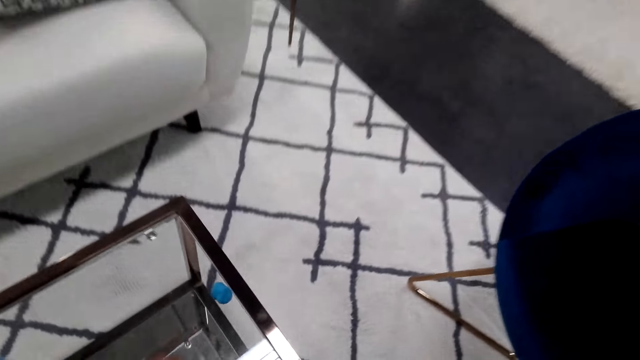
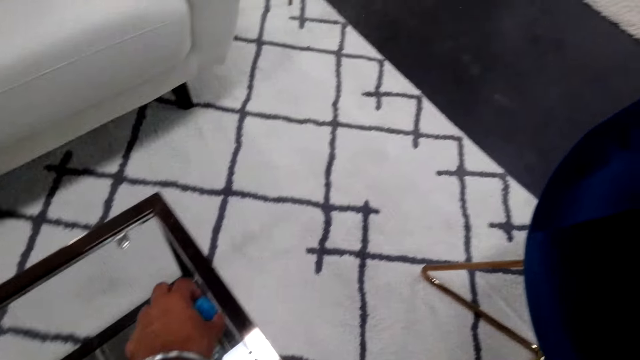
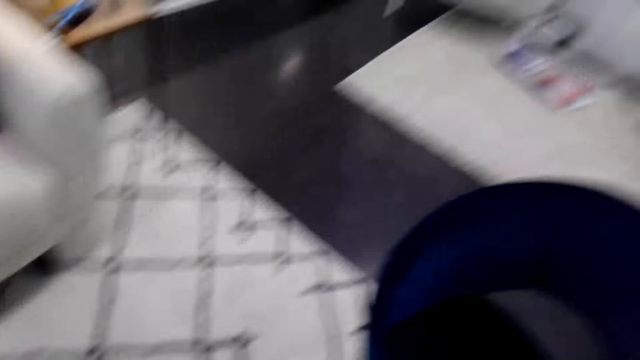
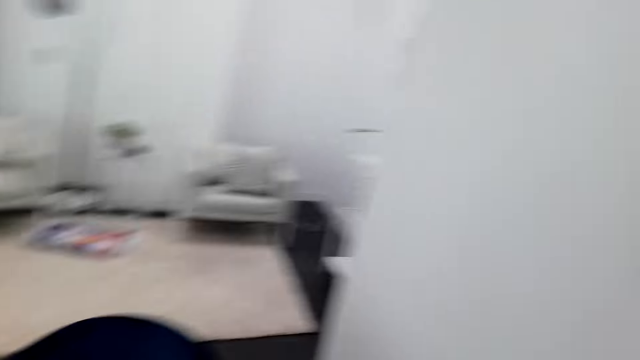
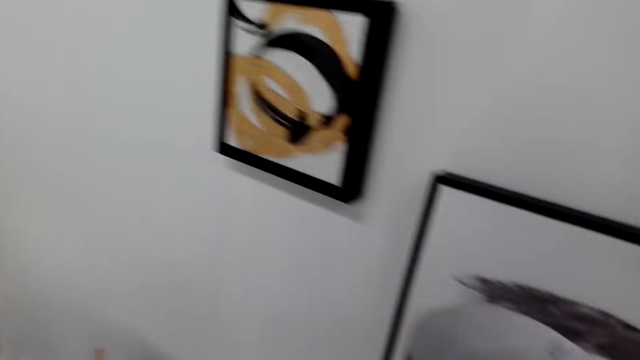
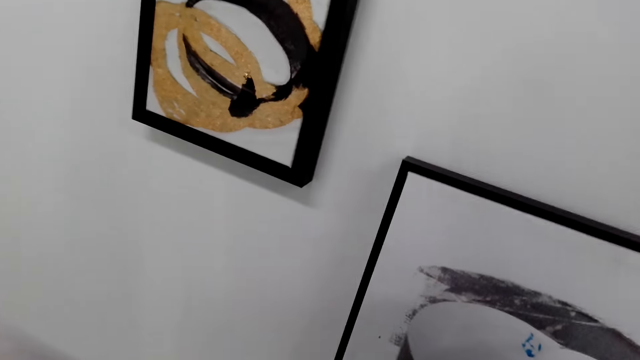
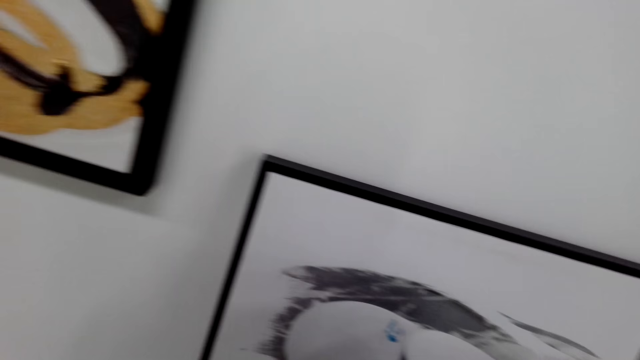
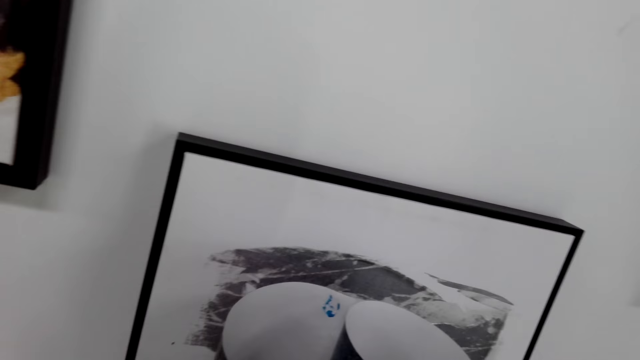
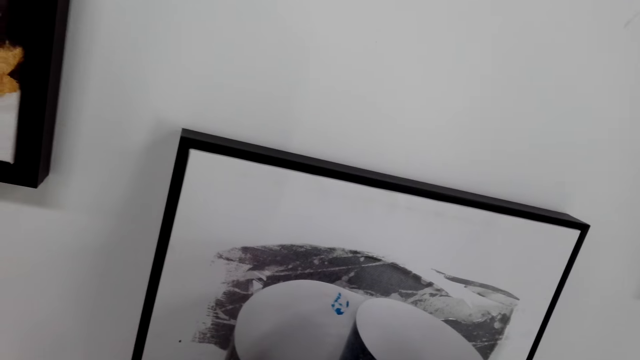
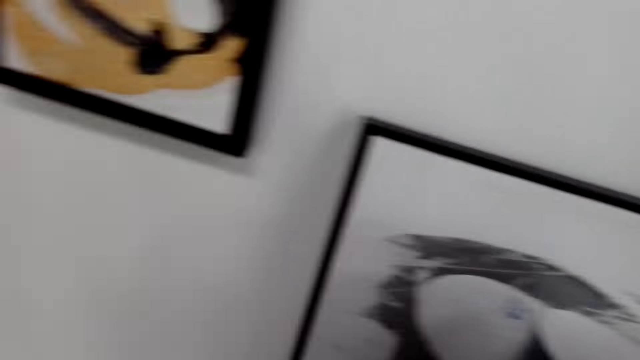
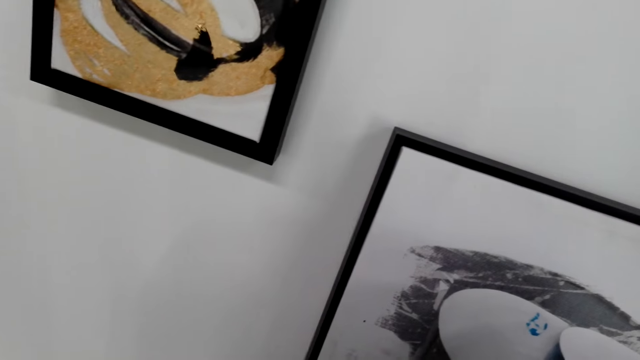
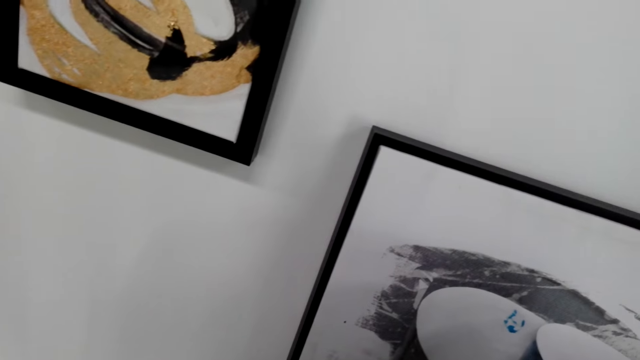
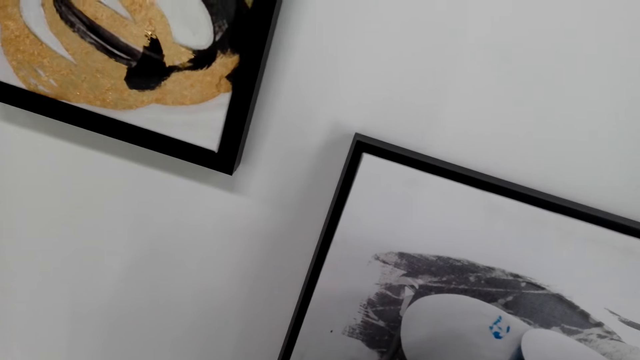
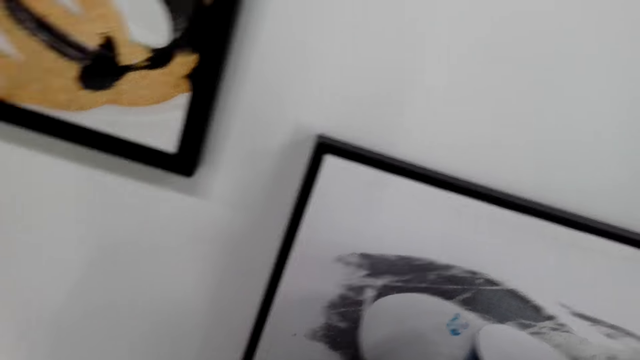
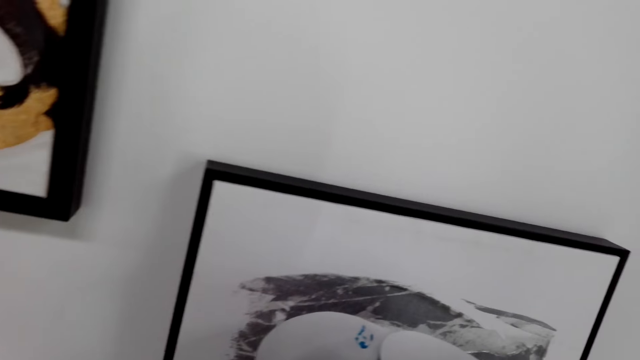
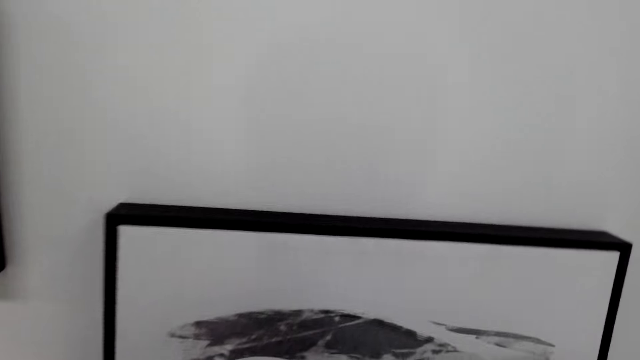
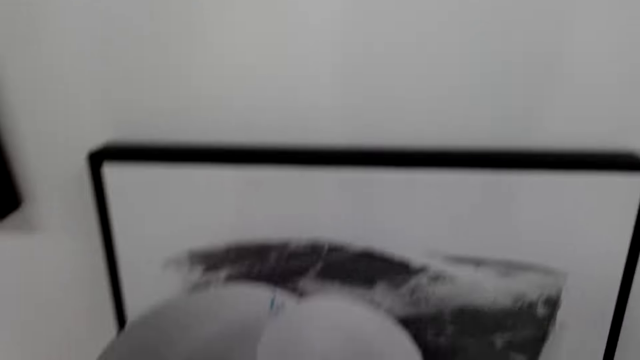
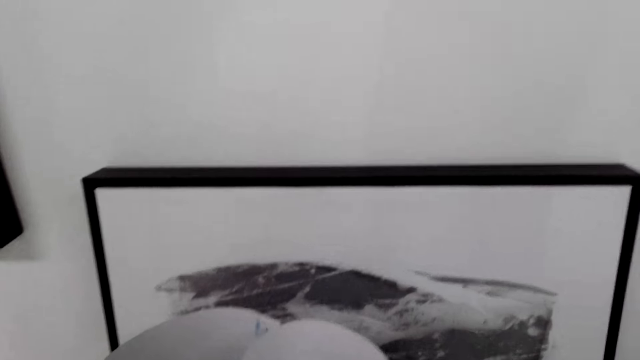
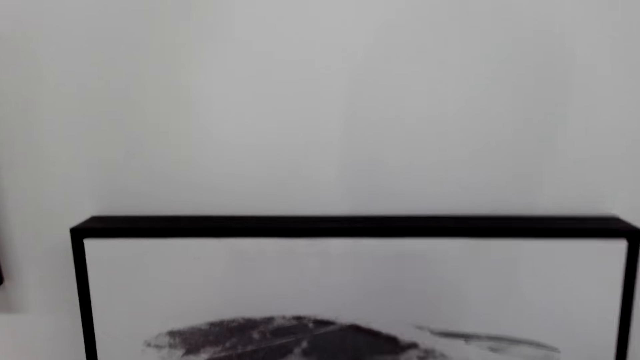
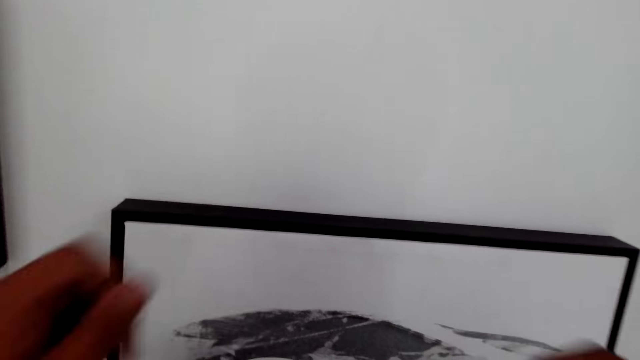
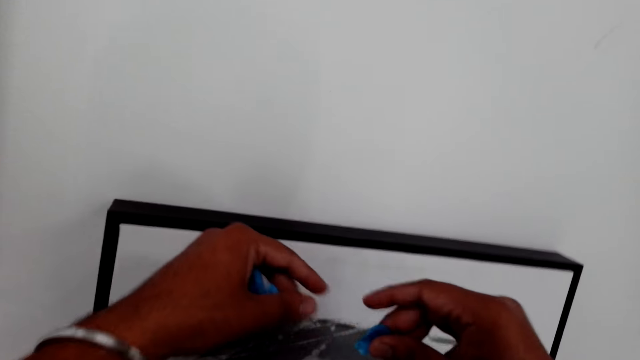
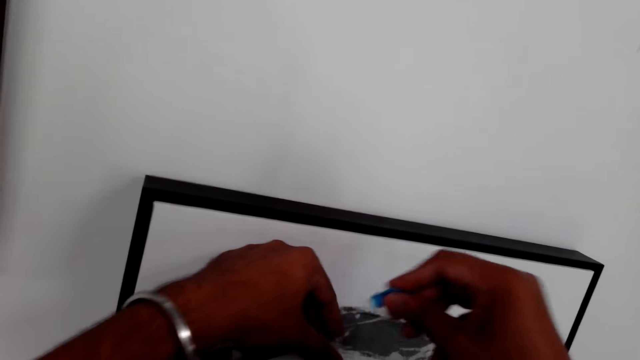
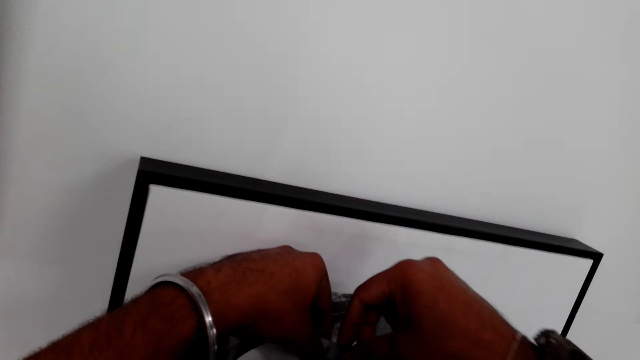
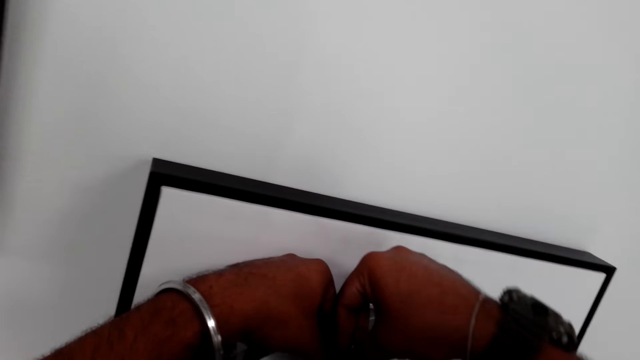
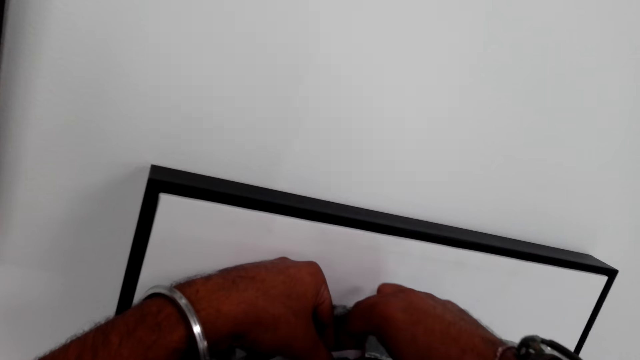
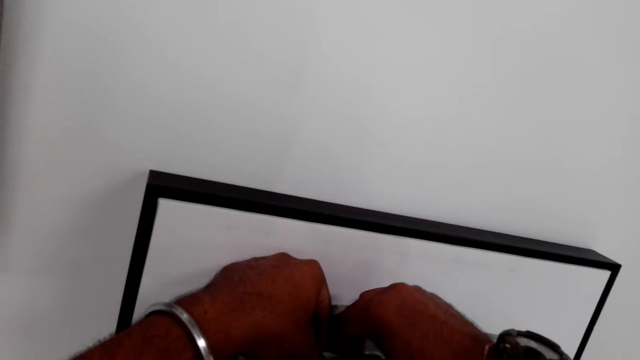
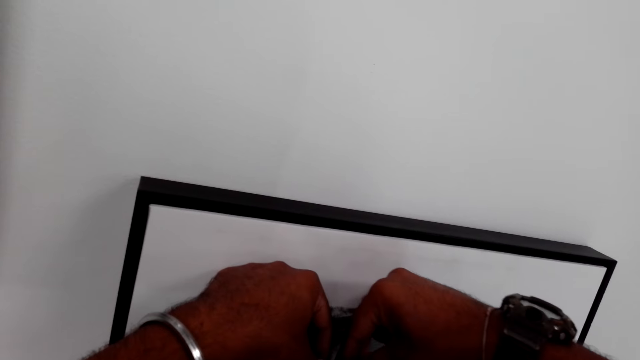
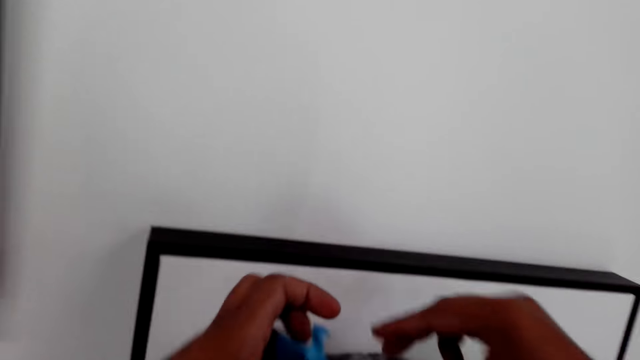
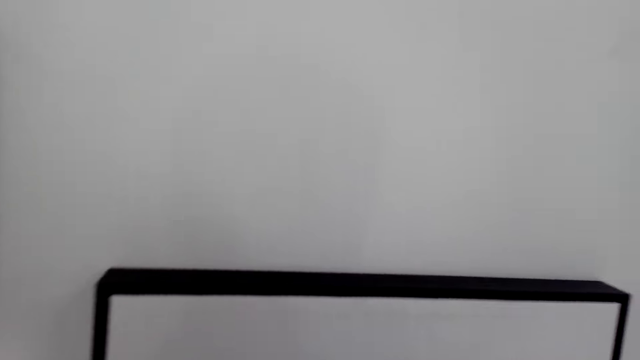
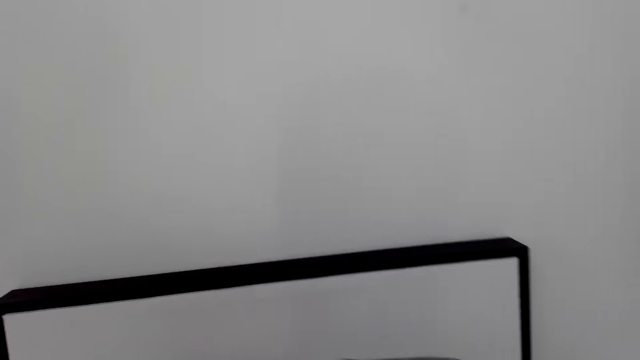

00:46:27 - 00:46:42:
The camera wearer picks gum from the table. They stick the gum on a picture or poster.

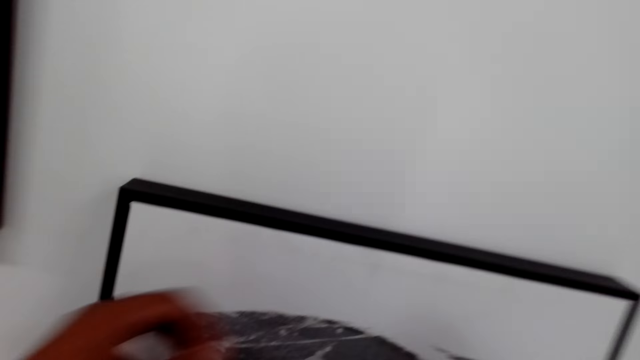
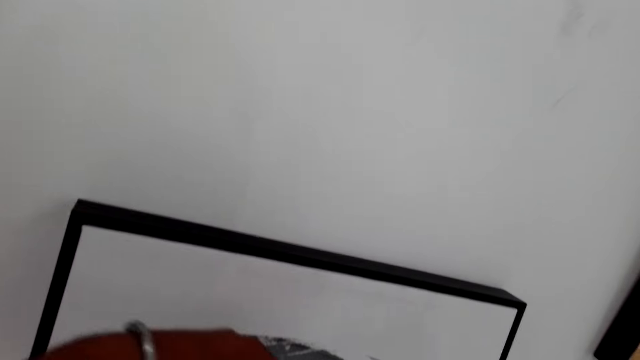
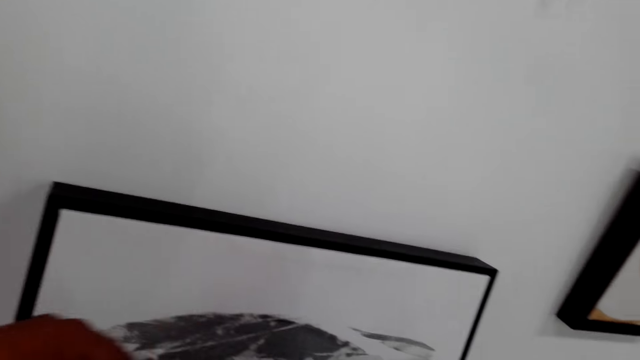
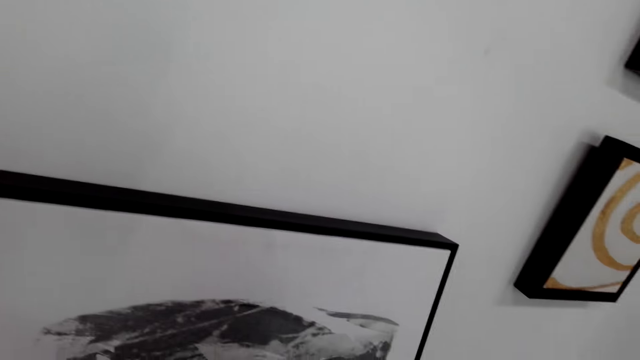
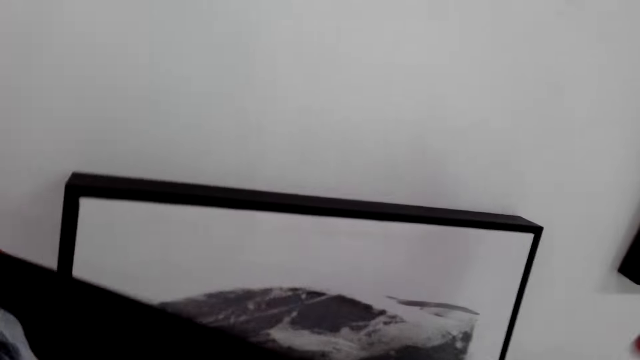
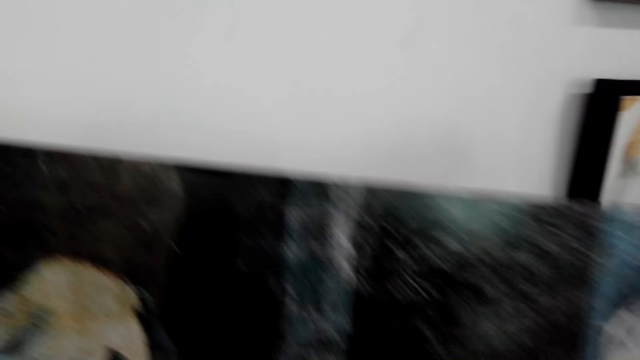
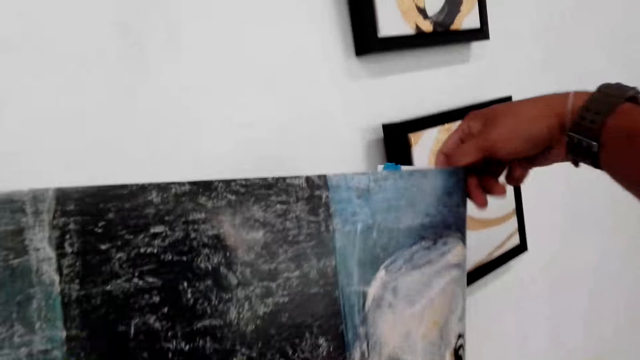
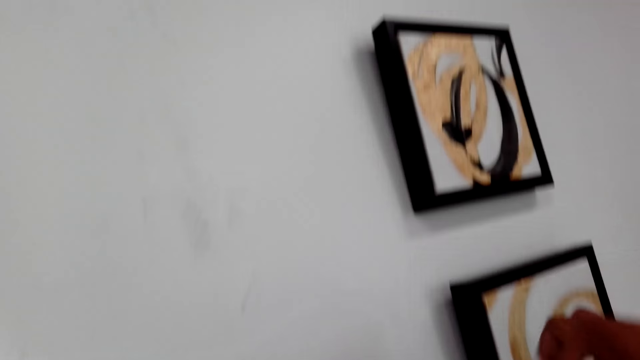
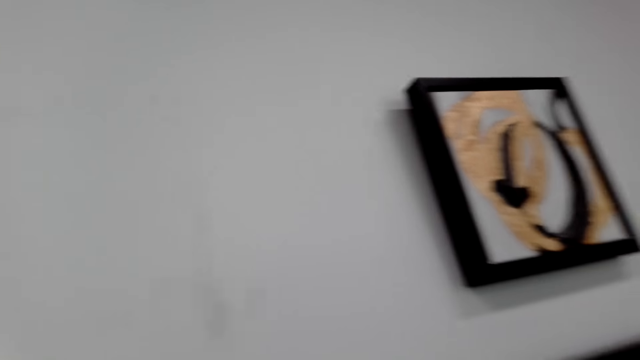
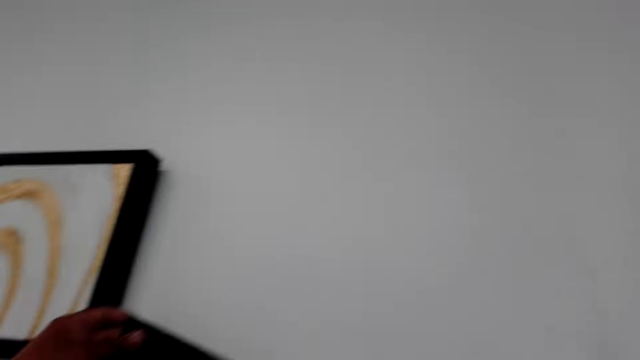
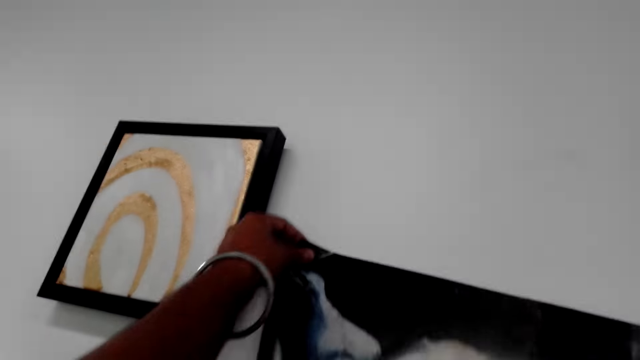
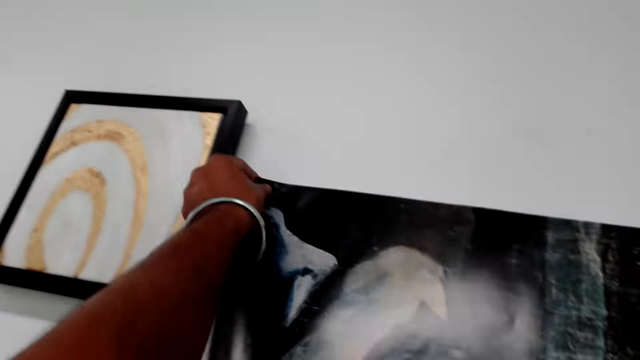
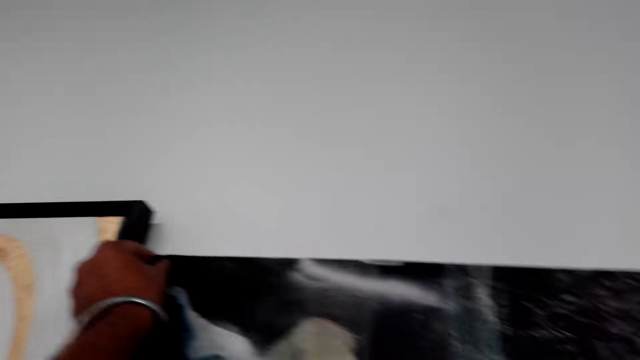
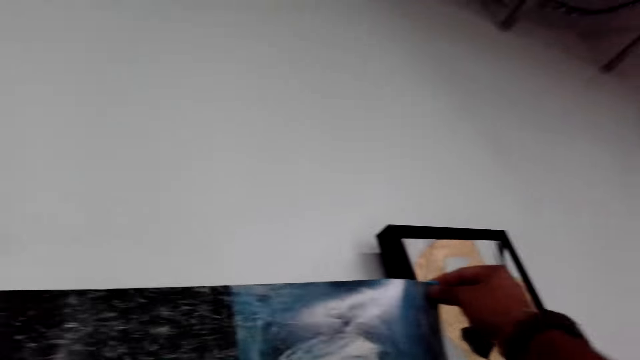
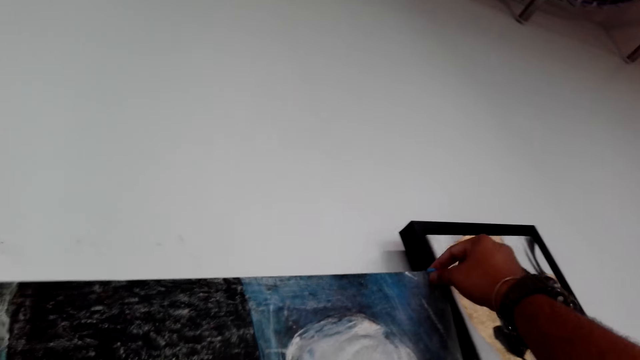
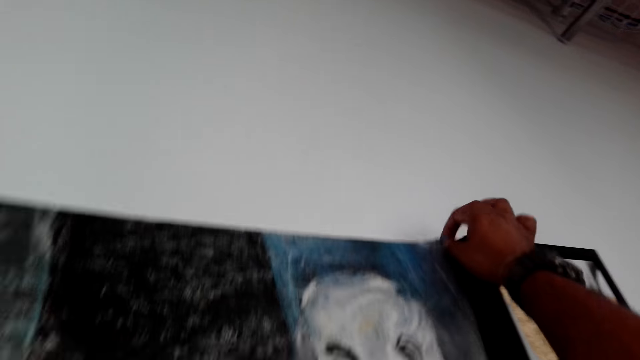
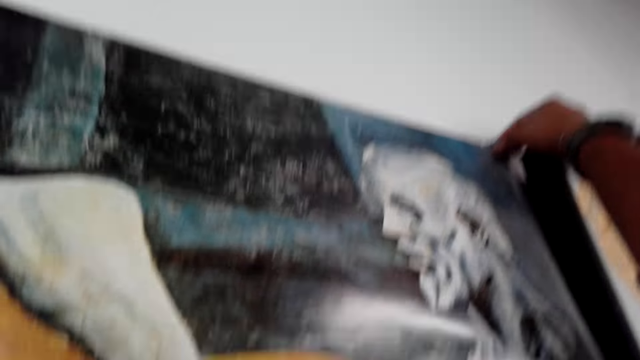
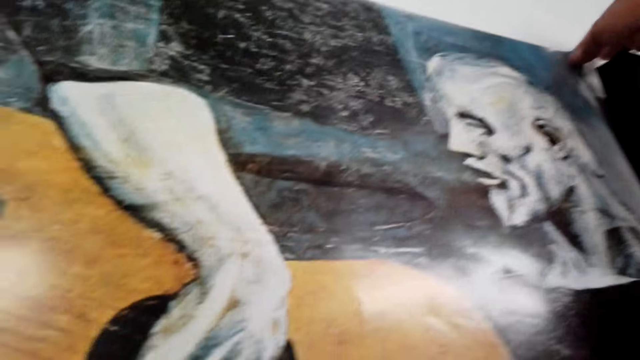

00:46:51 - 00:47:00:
The camera wearer holds a wall picture. They stick the poster on the wall.
